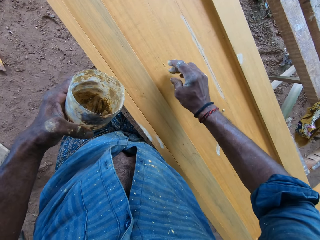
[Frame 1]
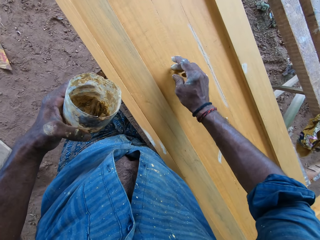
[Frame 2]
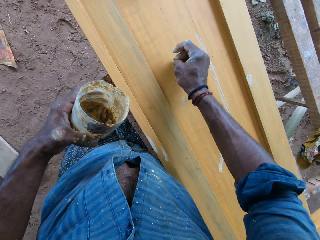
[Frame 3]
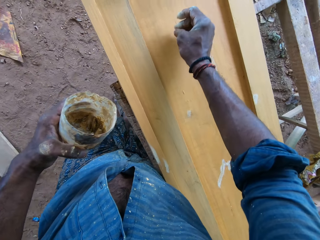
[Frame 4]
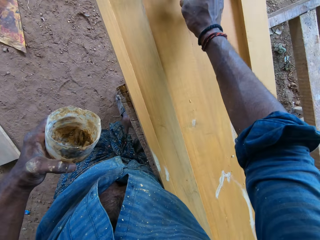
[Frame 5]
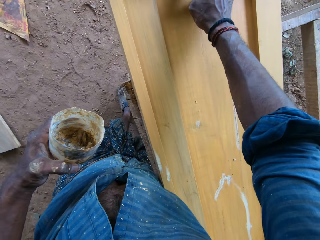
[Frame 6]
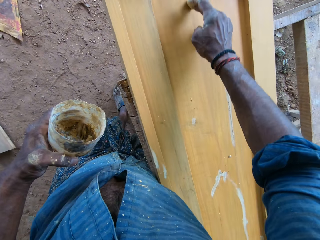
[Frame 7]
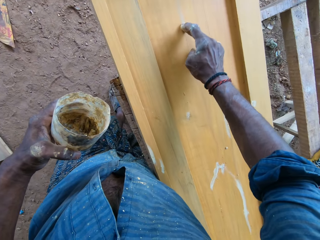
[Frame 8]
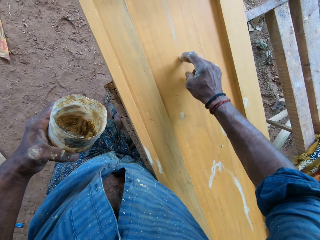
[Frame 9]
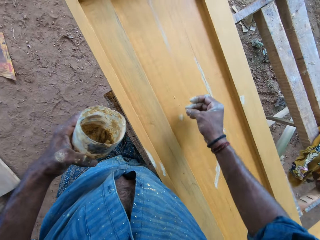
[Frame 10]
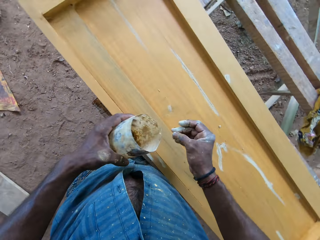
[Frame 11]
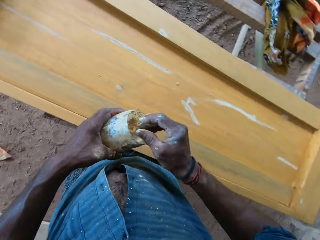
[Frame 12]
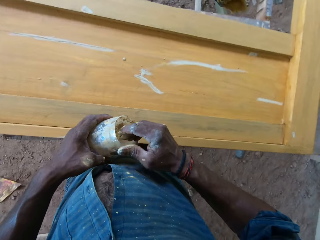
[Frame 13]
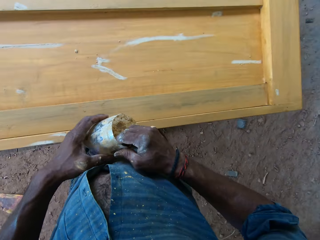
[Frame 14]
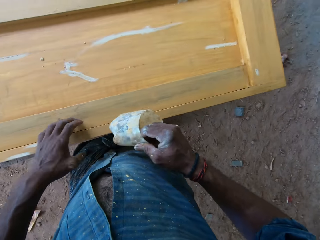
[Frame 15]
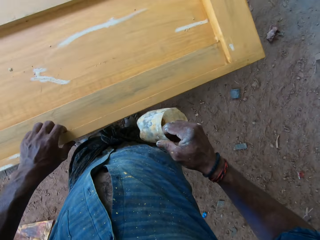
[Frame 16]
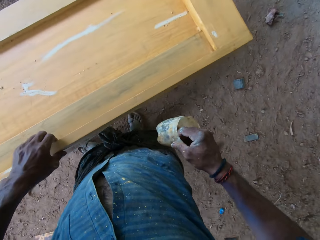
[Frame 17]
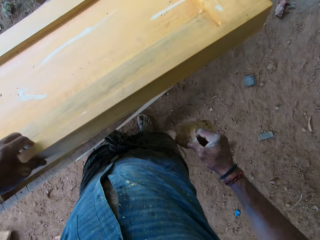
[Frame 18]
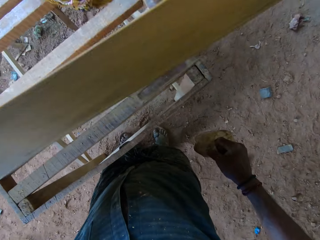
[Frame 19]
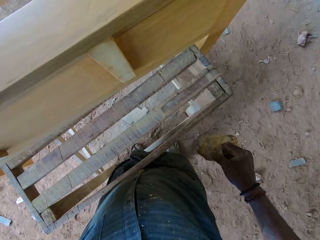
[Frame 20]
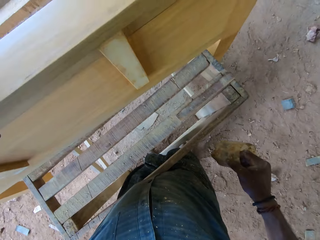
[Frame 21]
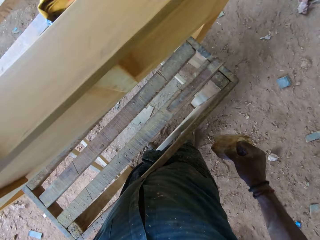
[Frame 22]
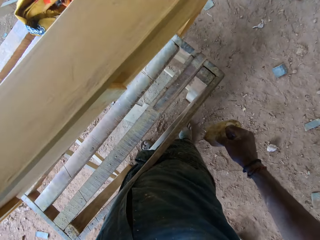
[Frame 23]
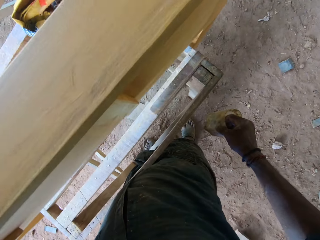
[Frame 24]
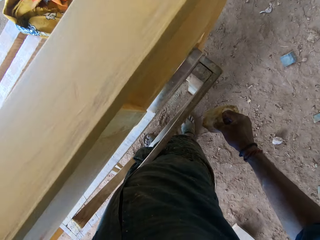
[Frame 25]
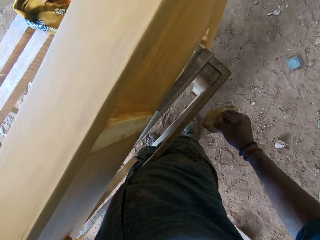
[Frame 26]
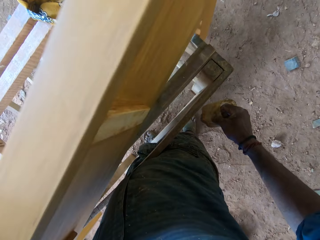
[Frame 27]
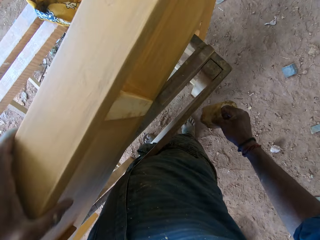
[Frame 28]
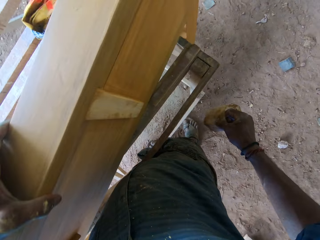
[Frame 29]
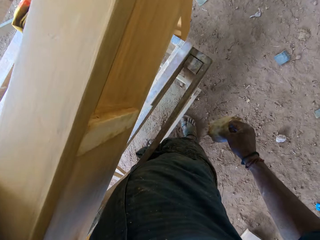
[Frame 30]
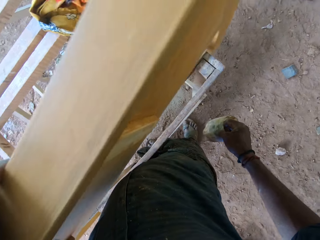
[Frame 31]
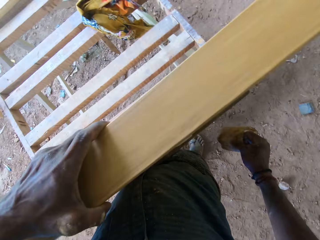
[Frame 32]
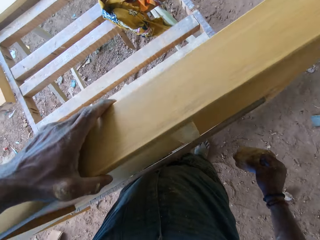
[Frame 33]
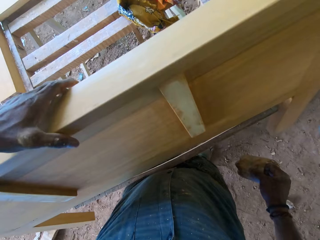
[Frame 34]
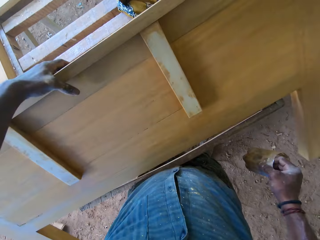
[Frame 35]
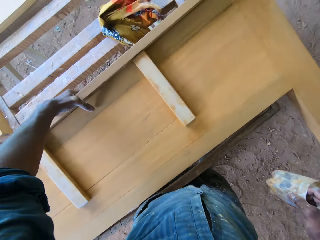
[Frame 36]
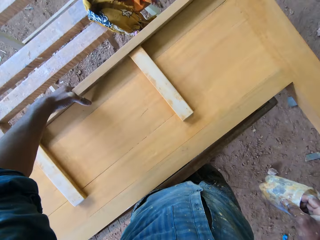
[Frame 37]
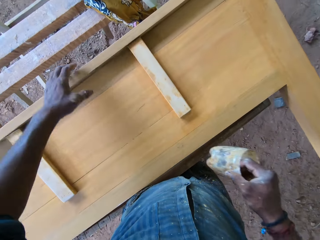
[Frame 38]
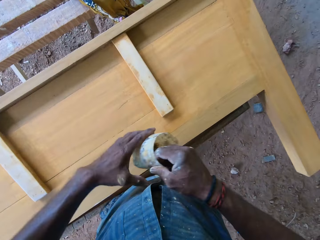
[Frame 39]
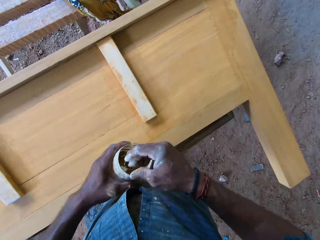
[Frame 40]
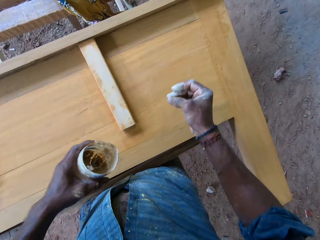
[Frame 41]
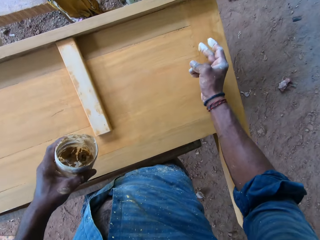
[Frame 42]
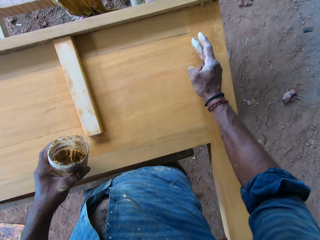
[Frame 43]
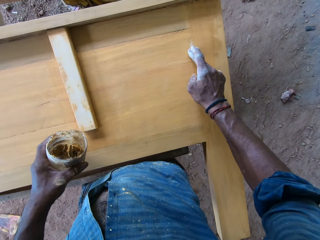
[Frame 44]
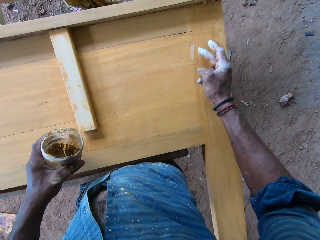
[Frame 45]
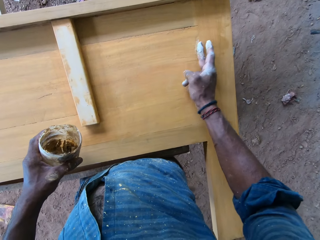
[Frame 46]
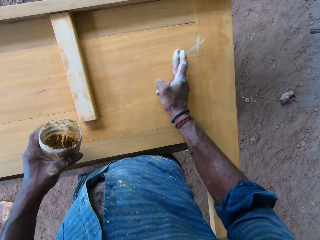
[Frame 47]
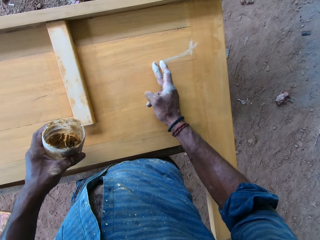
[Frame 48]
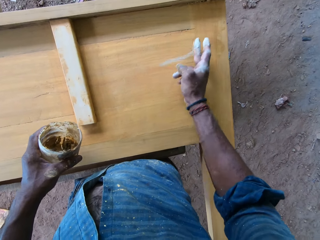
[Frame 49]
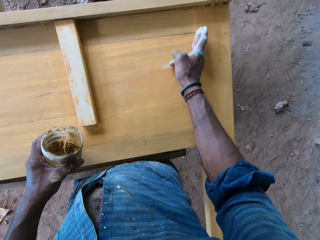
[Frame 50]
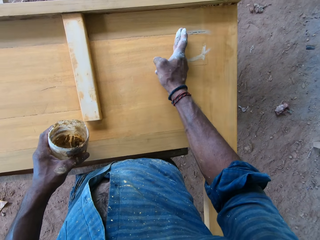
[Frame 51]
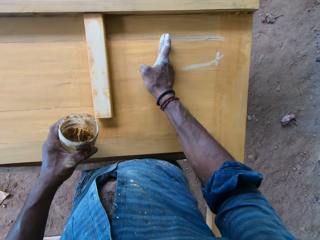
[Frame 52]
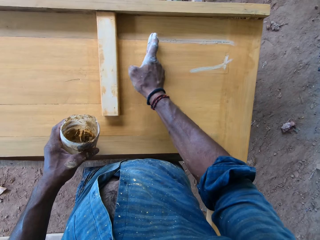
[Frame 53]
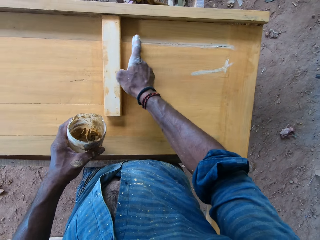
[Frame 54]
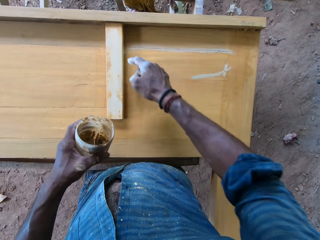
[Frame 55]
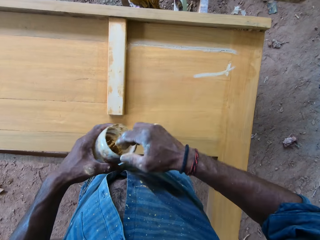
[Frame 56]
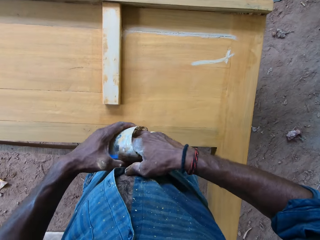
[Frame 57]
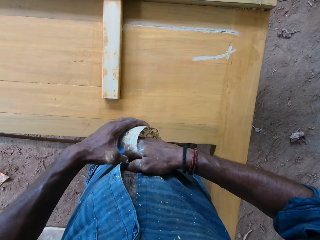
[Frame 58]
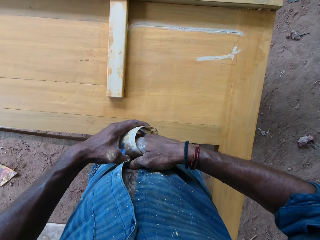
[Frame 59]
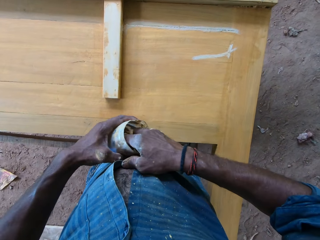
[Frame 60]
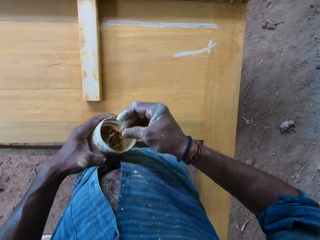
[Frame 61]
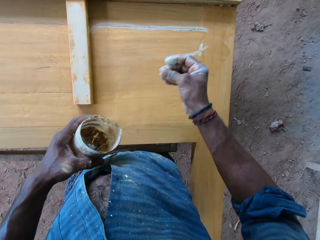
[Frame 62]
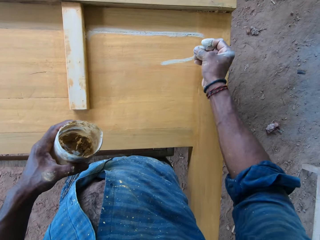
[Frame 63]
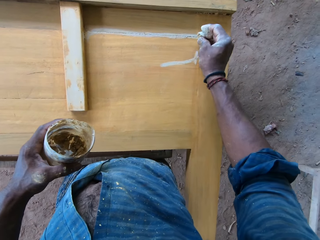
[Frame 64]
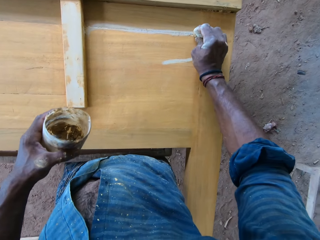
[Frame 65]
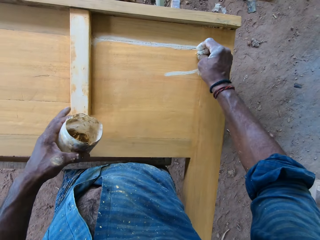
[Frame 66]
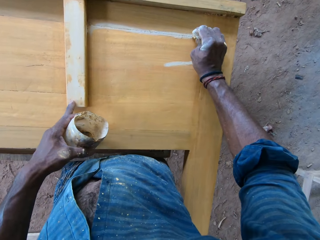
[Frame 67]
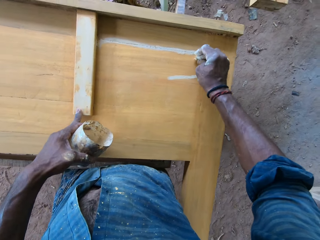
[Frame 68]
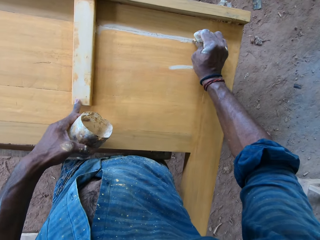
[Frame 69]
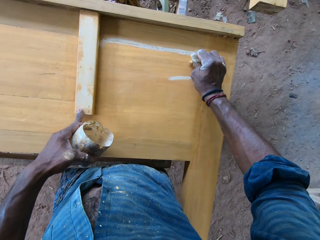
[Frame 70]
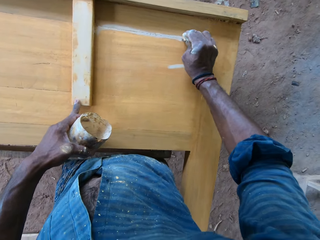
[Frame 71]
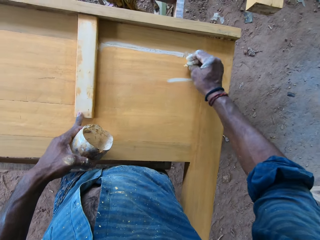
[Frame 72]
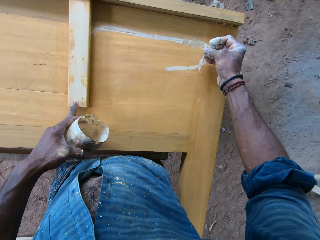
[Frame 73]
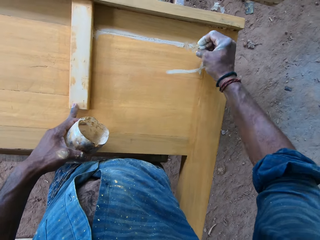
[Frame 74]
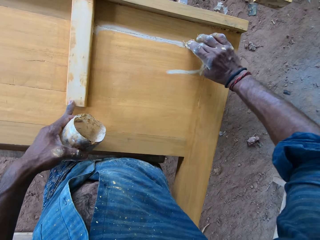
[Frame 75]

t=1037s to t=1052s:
The camera wearer passes the plastic in his left hand to his right hand. He carries the wood from the table stand with his left hand. He turns the furniture. He places the wood on the table stand with his left hand. He passes the plastic in his right hand to his left hand. He fills the wood on the table stand with the wood filler in his right hand. He takes wood filler from the plastic in his left hand with his right hand. He fills the wood on the table stand with the wood filler in his right hand. He places the plastic in his left hand on the wood on the table stand.

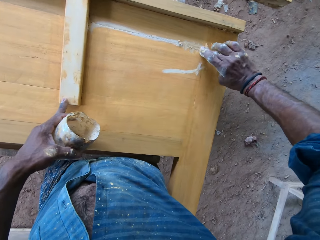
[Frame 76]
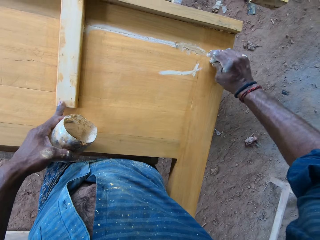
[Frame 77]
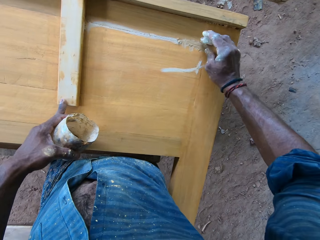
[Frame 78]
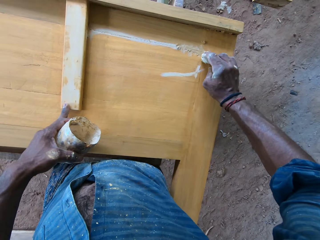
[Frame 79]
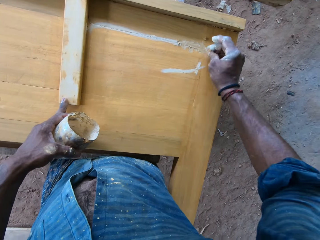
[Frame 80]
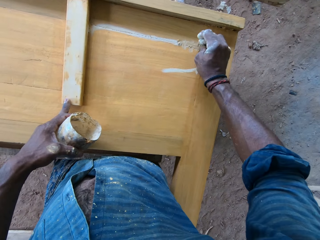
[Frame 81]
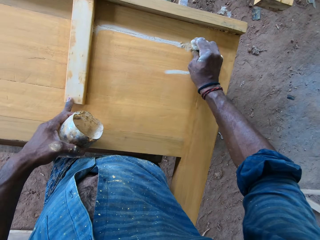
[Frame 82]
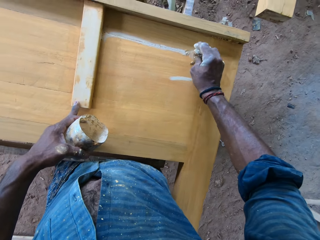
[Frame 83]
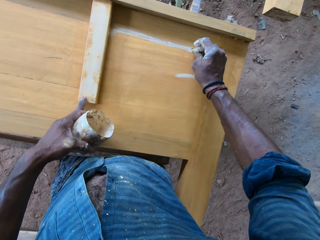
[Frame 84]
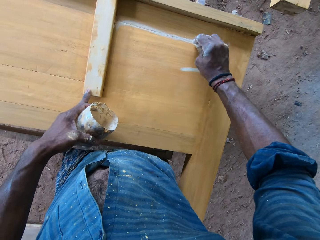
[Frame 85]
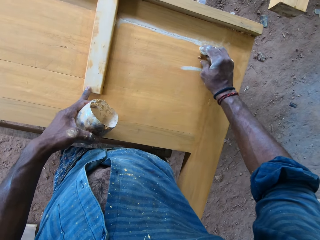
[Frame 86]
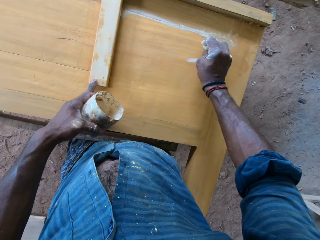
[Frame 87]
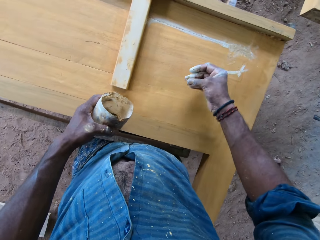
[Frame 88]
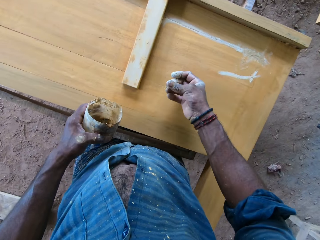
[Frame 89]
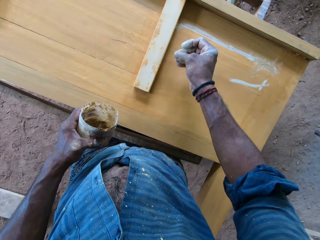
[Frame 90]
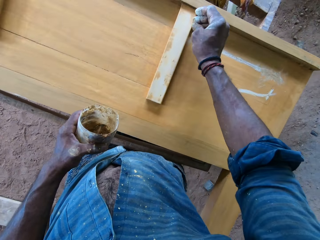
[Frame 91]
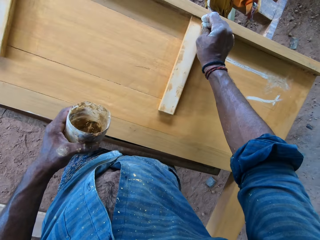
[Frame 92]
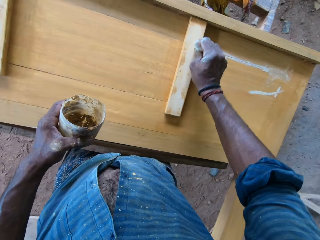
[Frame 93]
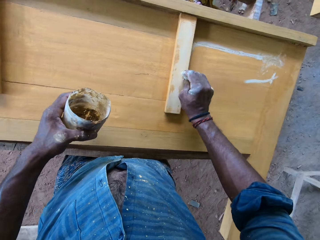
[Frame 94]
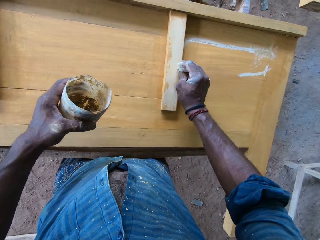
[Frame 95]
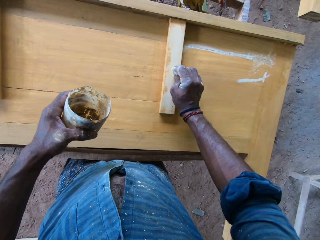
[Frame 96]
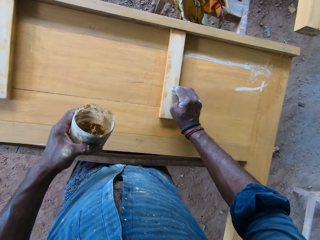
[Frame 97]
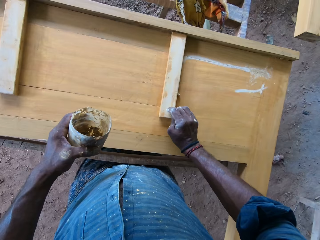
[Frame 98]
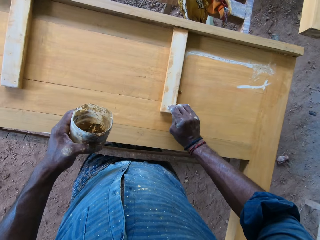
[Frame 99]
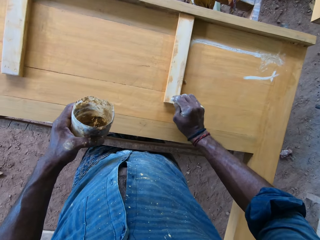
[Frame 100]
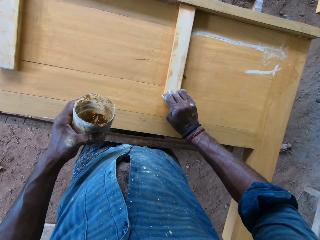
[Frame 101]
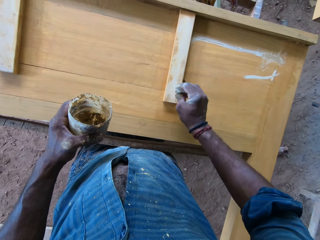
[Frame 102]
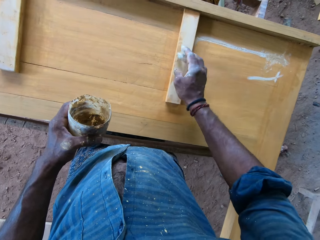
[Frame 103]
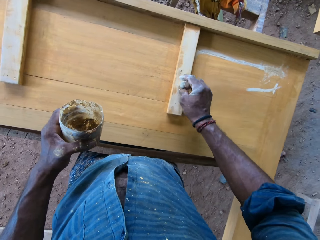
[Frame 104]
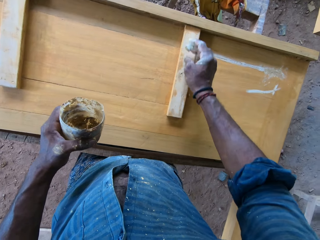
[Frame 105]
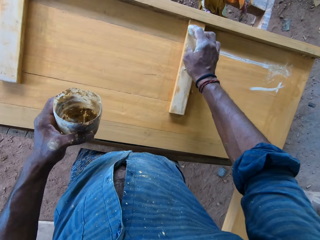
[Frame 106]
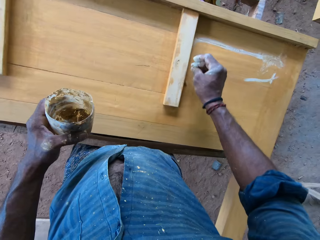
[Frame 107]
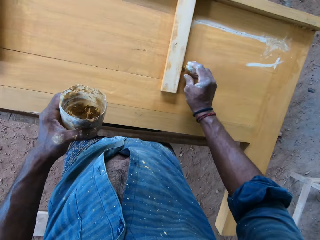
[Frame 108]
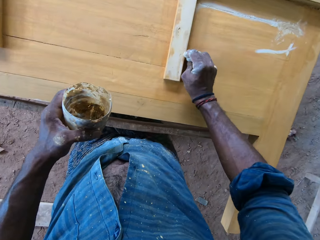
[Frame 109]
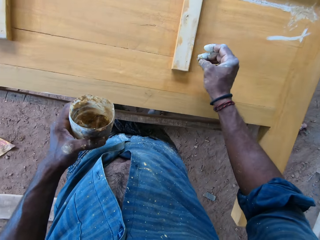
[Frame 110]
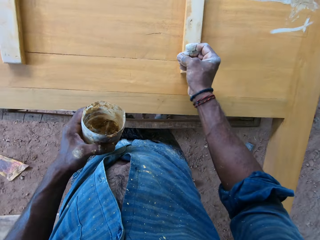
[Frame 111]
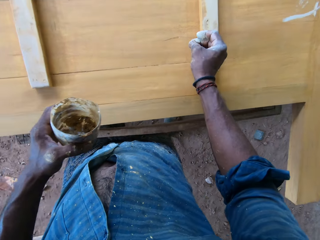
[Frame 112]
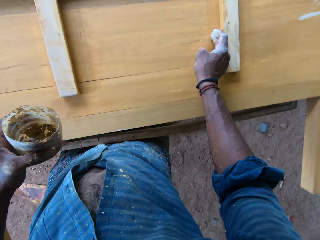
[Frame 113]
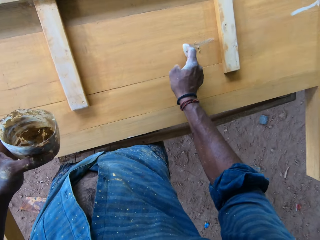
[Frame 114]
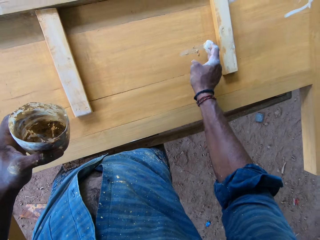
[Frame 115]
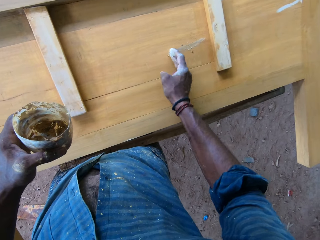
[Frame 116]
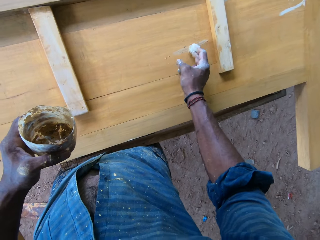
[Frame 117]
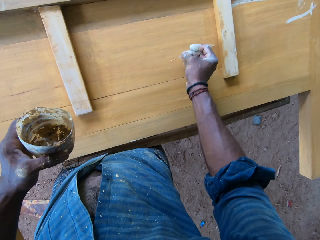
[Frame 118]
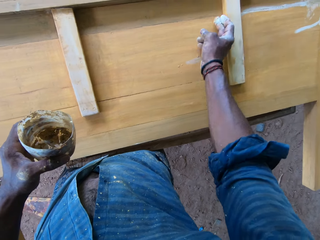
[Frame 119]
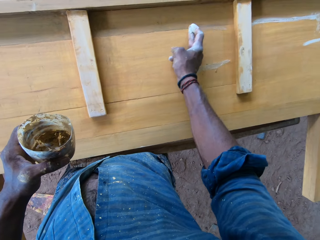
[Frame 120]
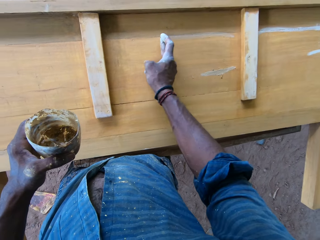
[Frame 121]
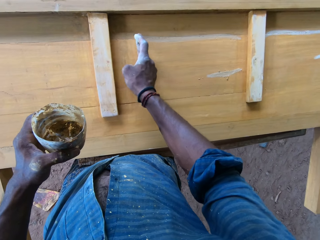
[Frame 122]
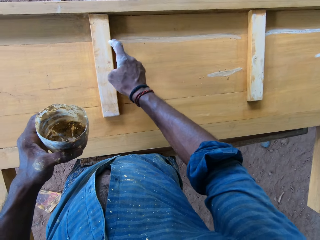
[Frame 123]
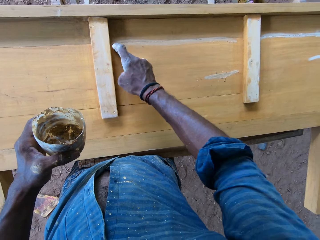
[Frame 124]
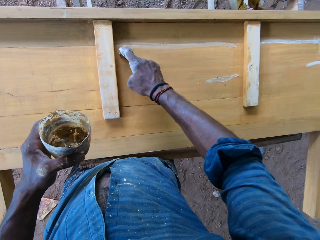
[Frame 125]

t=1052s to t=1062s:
The camera wearer removes the plastic from the wood on the table stand with his left hand. He fills the wood on the table stand with the wood filler in his right hand.
